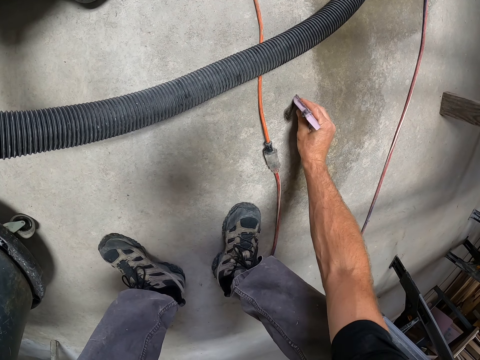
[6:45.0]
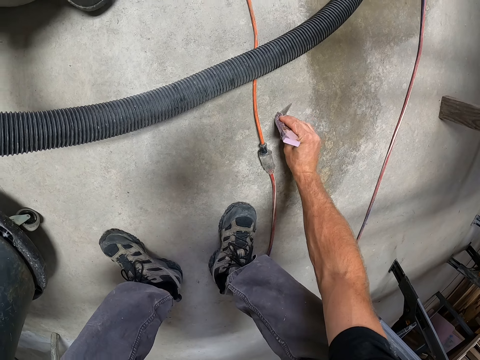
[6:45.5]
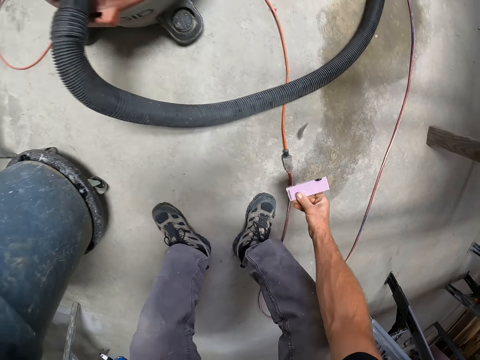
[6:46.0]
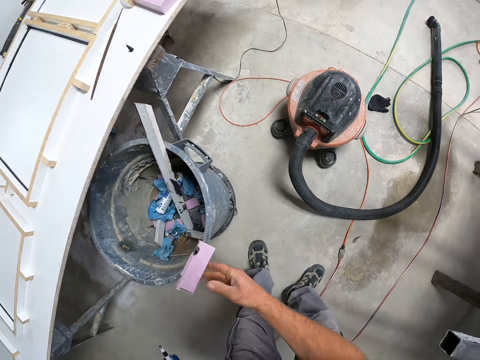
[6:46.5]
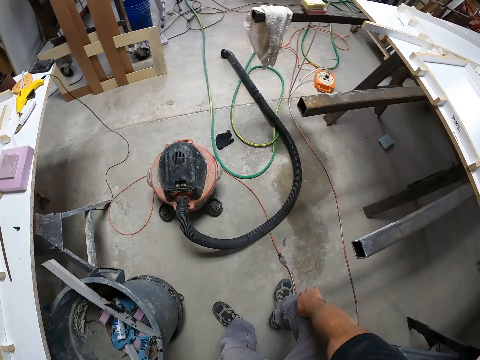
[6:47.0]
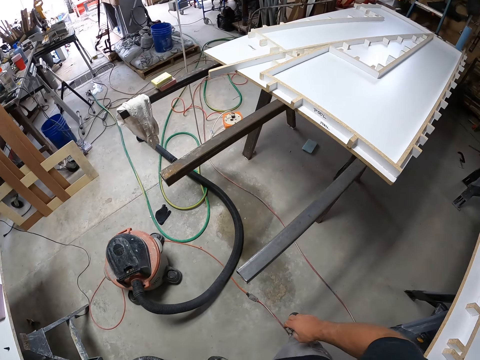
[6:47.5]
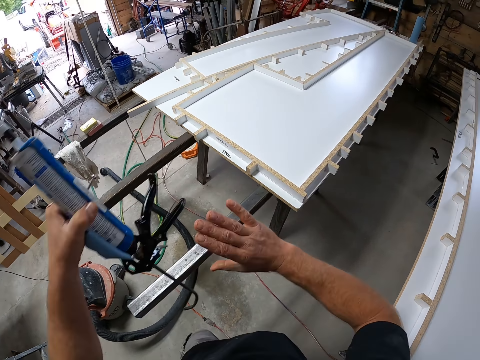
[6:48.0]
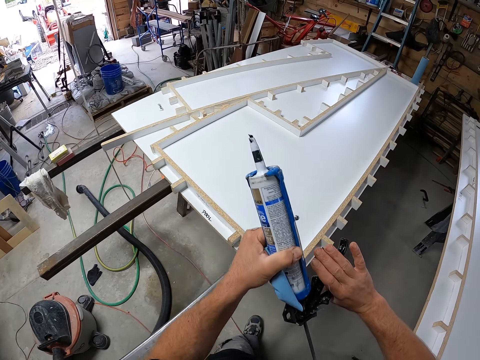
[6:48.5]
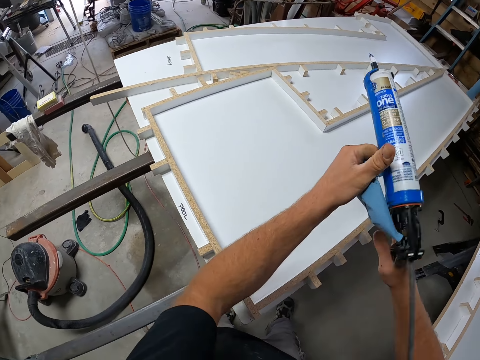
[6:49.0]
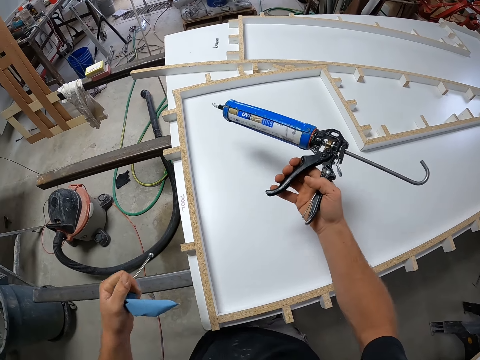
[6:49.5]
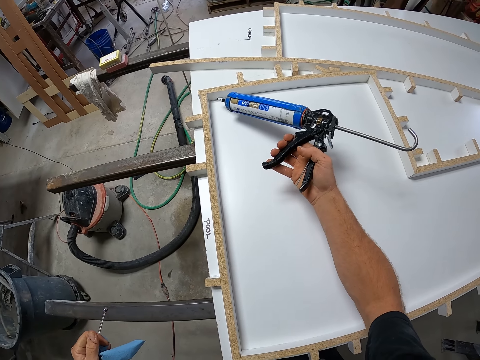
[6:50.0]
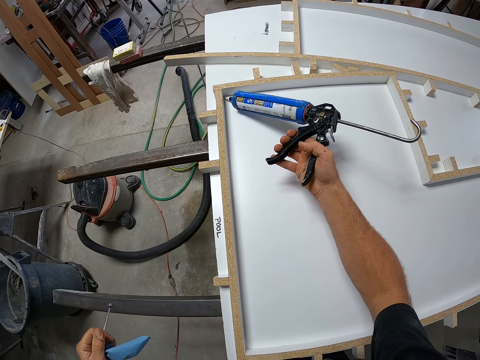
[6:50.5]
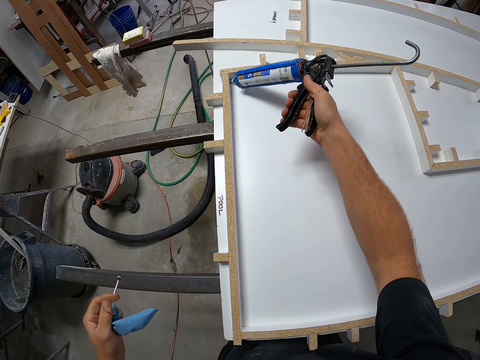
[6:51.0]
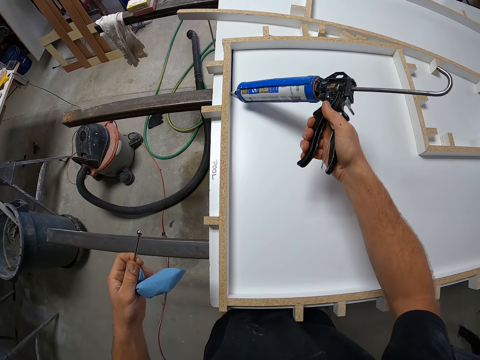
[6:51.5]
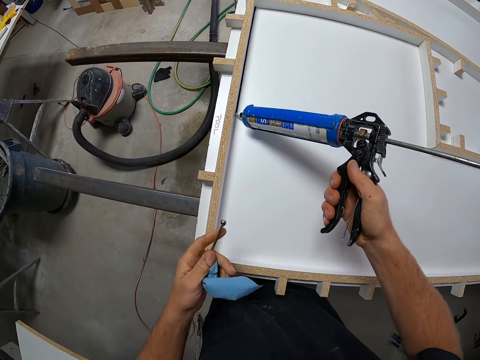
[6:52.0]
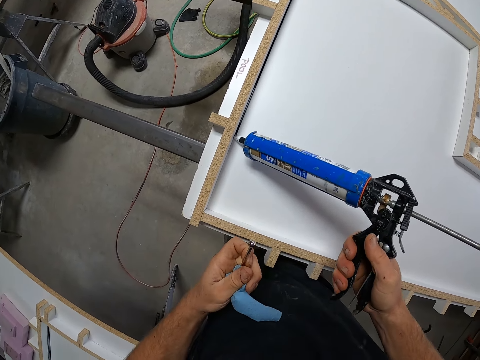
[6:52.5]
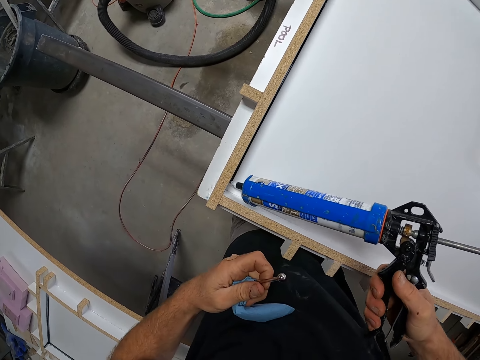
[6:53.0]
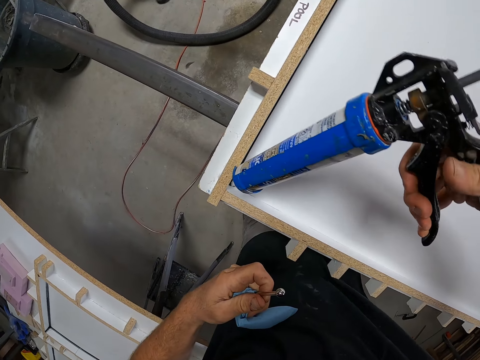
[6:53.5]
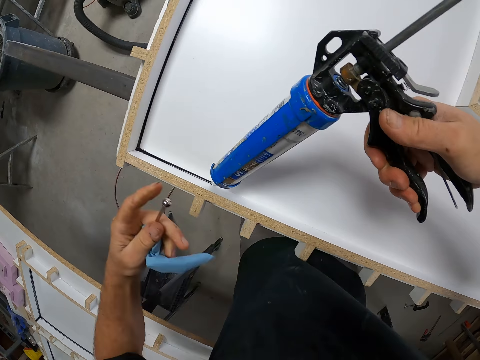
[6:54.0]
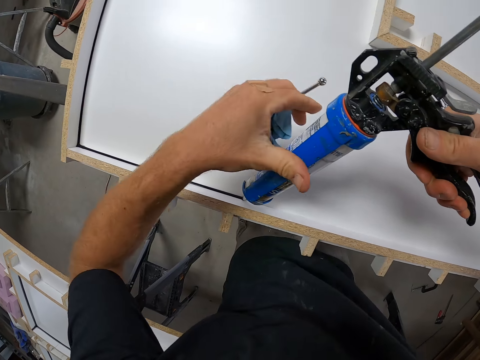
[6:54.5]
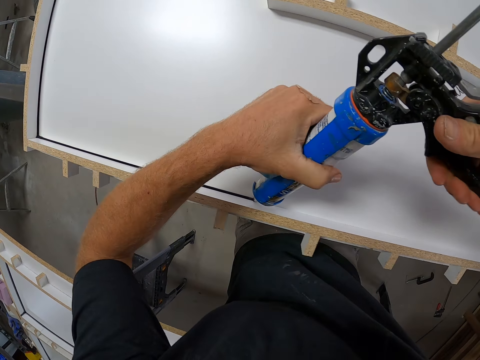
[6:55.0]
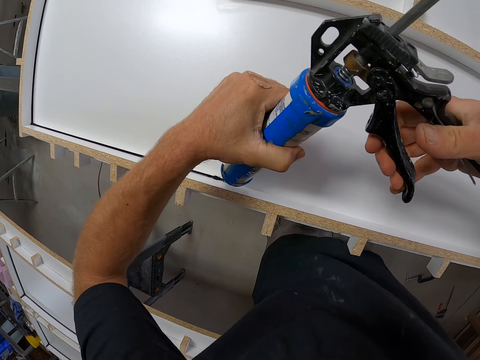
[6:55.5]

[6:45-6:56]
The camera wearer drops the foam or piece of wood in the waste bin. They put sealant on the edge of the table with the sealant gun.

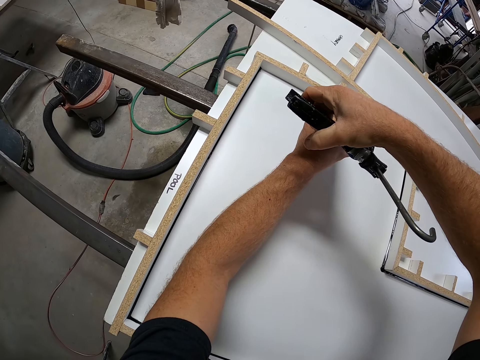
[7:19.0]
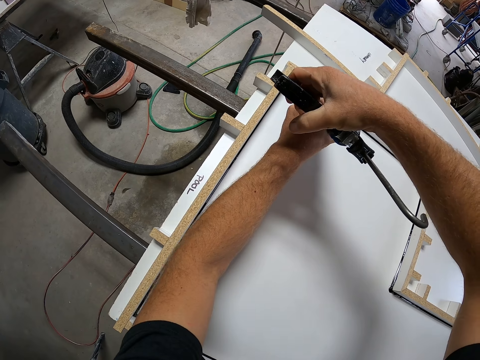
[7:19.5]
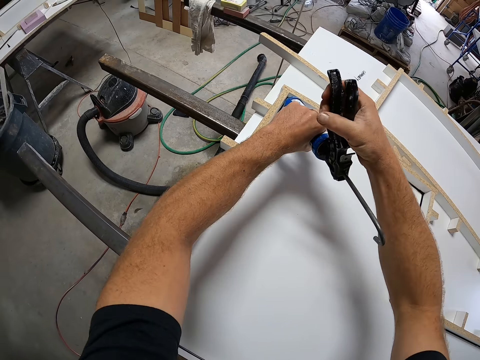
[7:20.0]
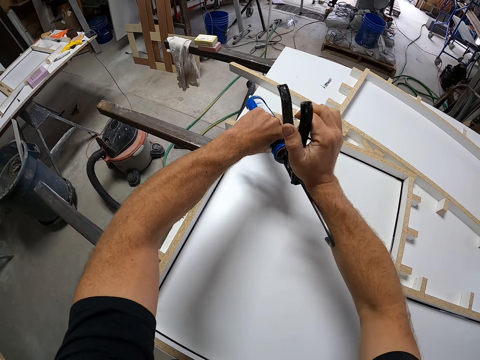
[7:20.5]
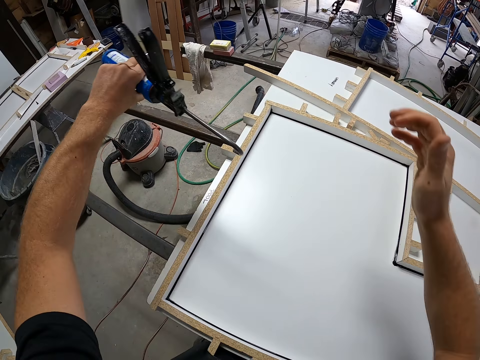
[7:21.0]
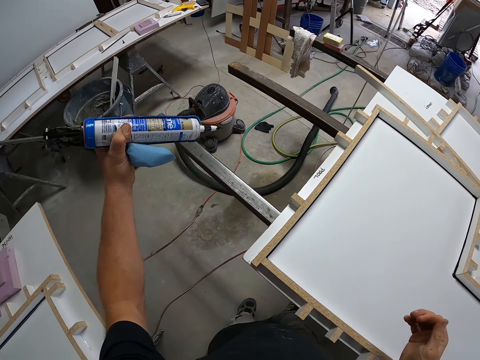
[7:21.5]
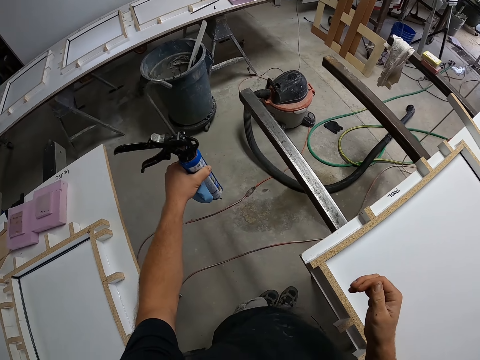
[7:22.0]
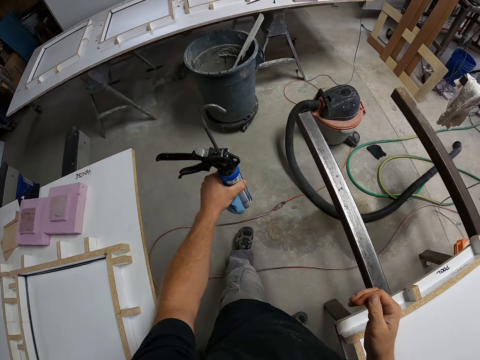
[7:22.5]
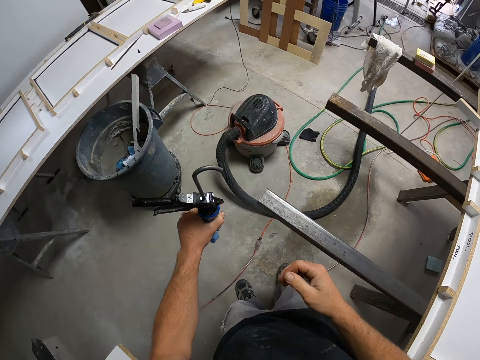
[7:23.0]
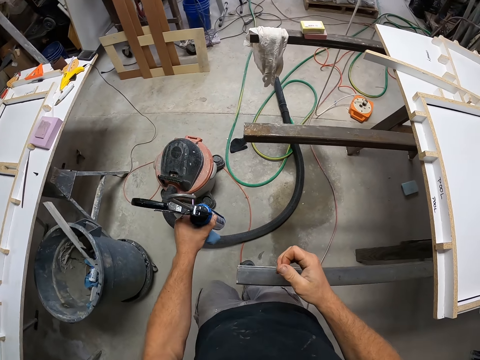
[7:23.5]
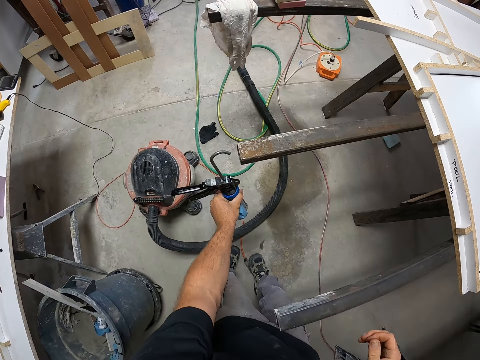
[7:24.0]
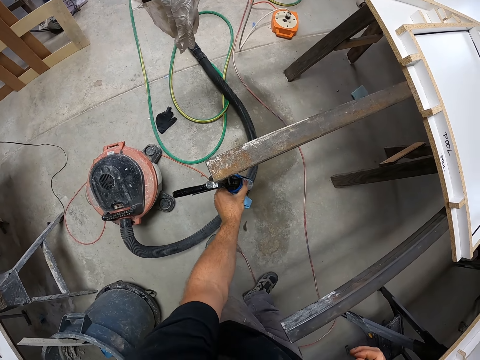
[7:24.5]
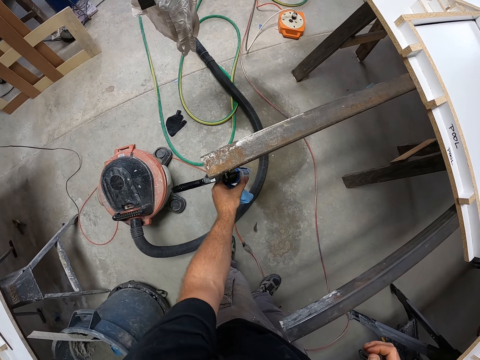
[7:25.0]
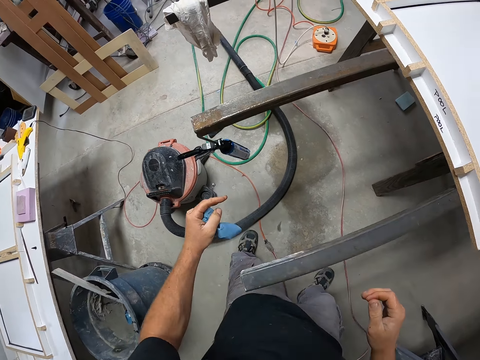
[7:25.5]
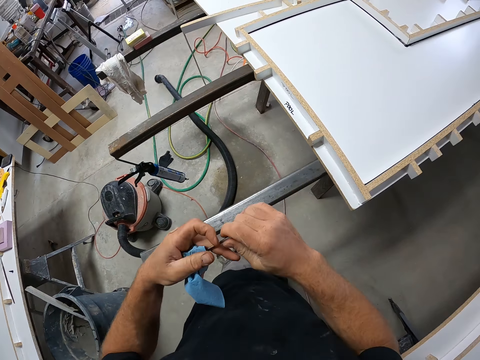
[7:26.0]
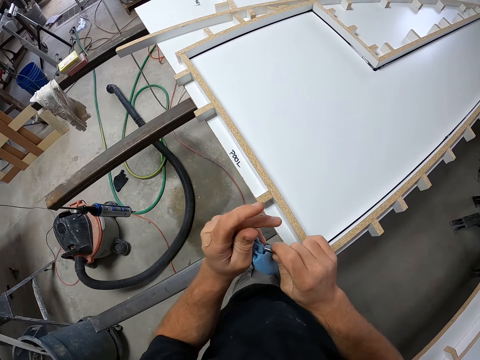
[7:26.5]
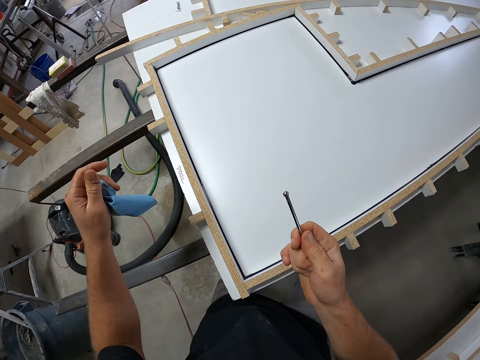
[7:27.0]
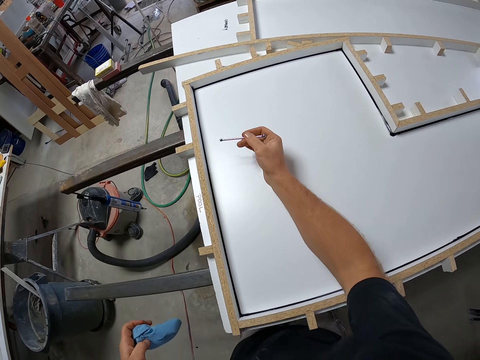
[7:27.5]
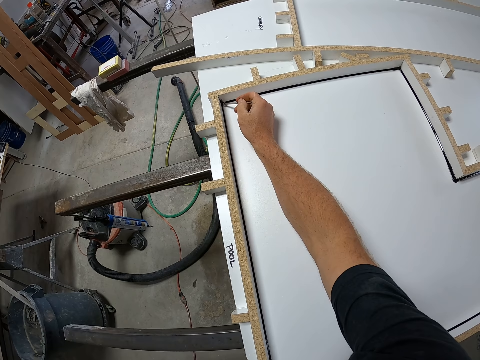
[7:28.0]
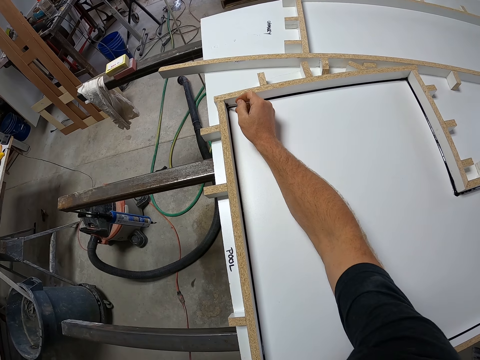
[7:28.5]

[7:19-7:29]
The camera wearer removes the sealant gun from the edge of the table. They walk on the floor. They hang the sealant gun on an iron at the edge of the table. They walk on the floor. They pack some excess sealant in the edge of the table with the small iron.

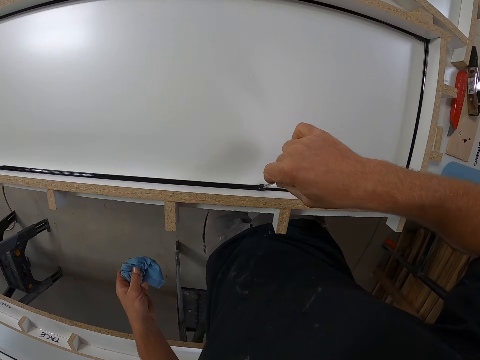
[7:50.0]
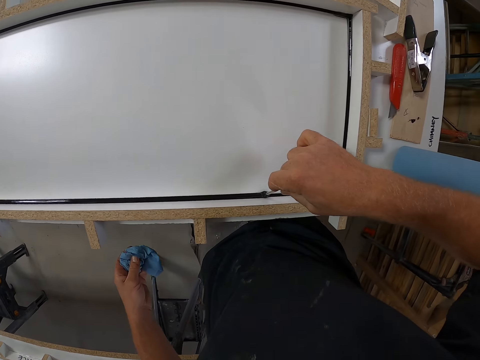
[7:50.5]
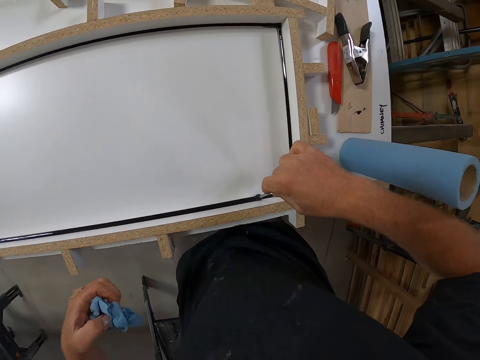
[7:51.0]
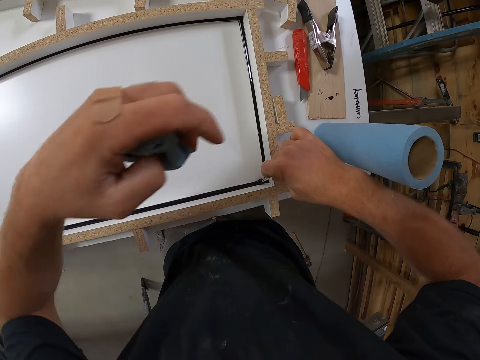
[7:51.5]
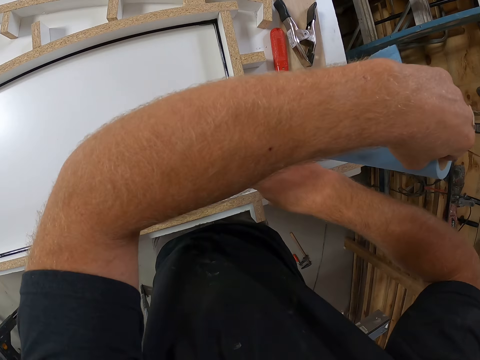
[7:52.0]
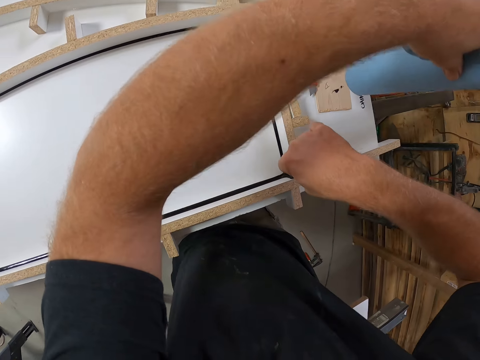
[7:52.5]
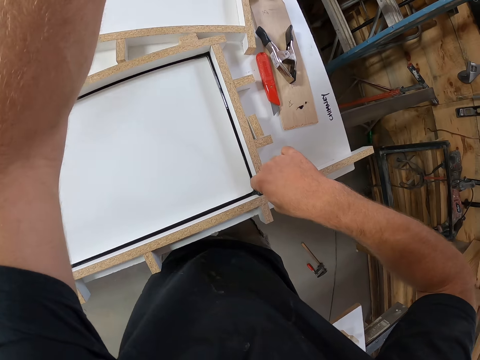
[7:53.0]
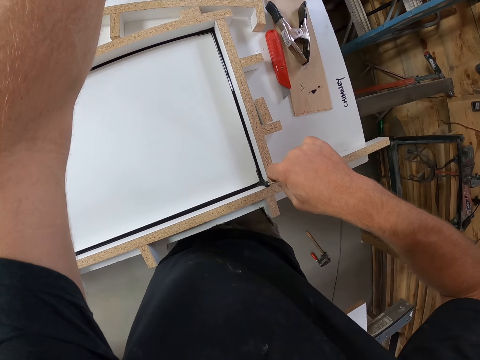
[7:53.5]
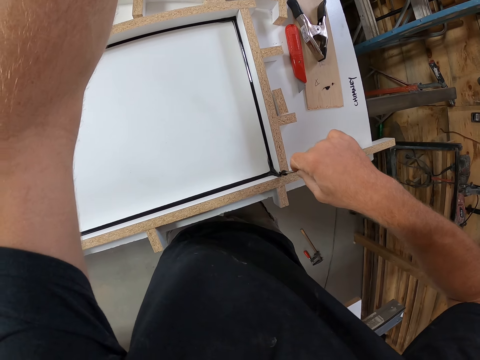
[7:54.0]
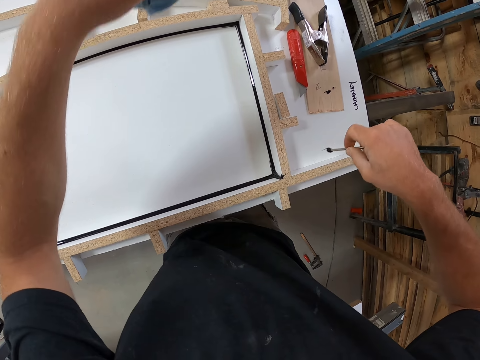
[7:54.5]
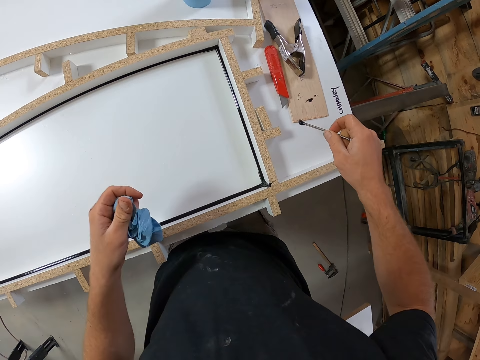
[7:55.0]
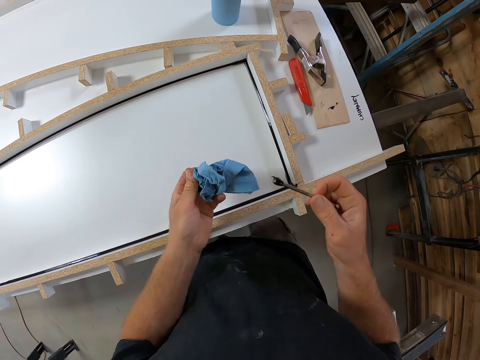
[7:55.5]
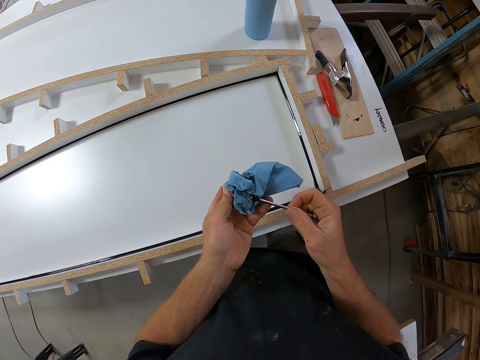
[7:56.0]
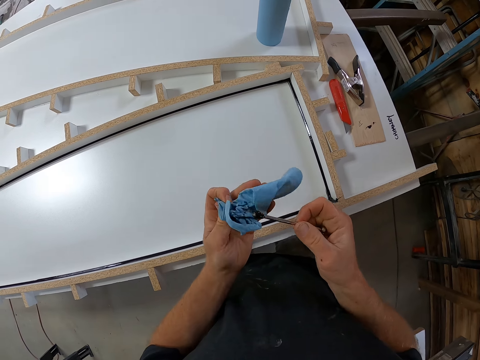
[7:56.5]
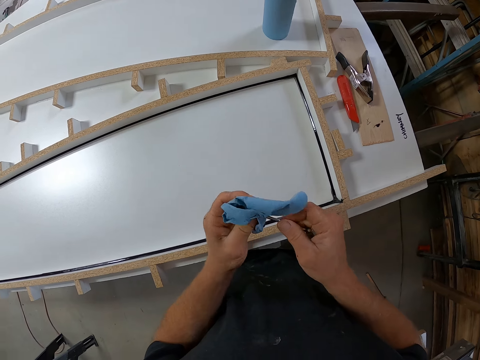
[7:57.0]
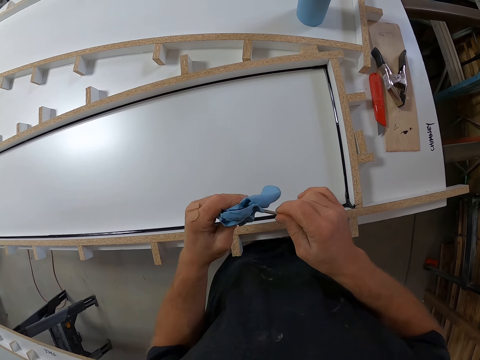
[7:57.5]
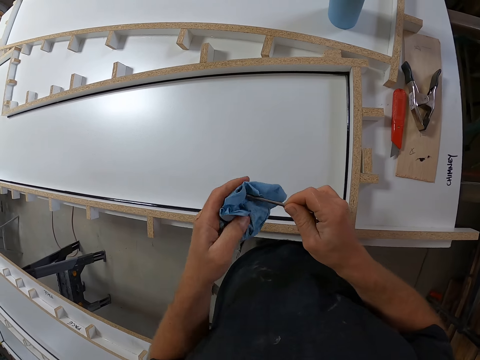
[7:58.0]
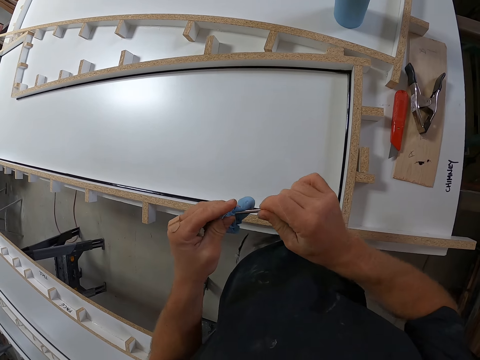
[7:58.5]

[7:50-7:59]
The camera wearer picks up the paper towel from the table. They clean the small iron on the paper towel.
